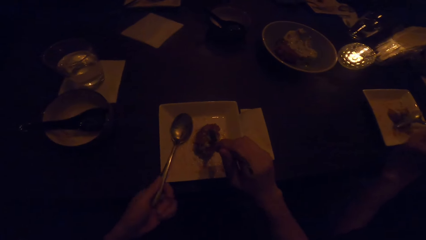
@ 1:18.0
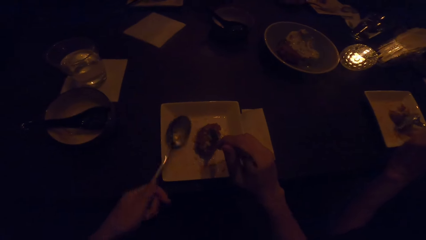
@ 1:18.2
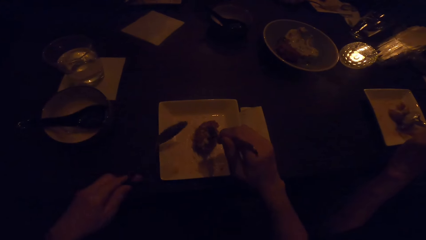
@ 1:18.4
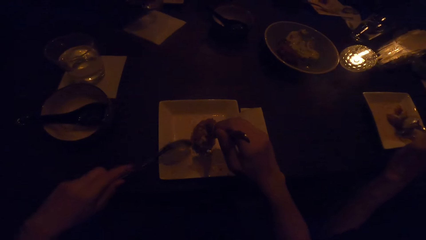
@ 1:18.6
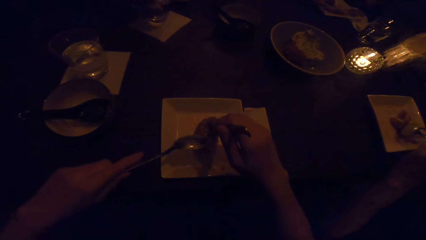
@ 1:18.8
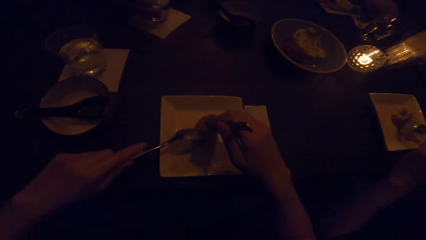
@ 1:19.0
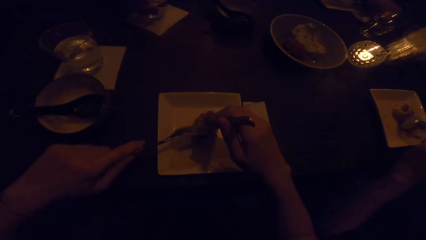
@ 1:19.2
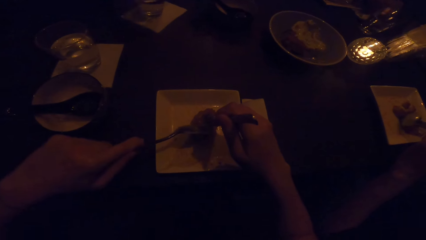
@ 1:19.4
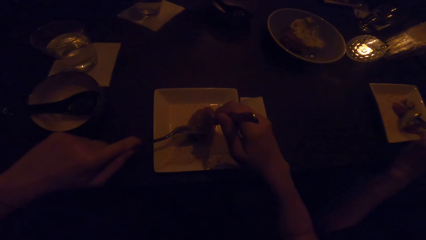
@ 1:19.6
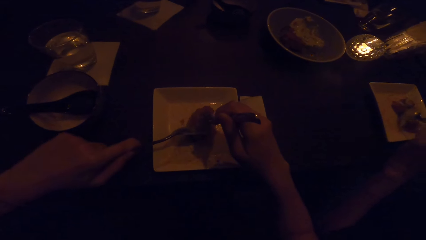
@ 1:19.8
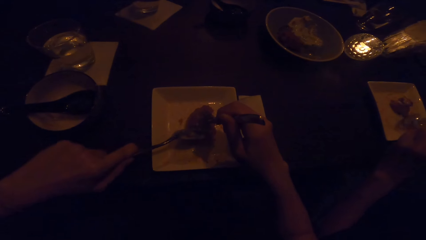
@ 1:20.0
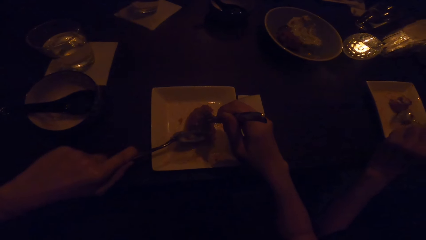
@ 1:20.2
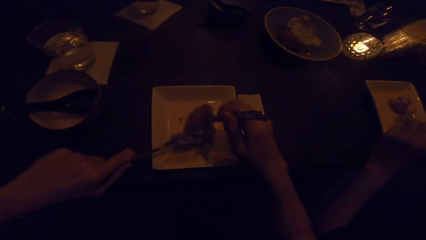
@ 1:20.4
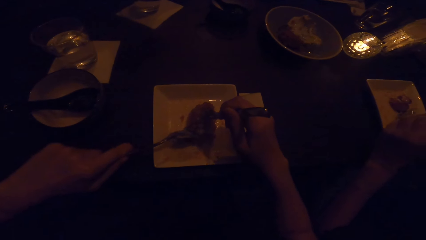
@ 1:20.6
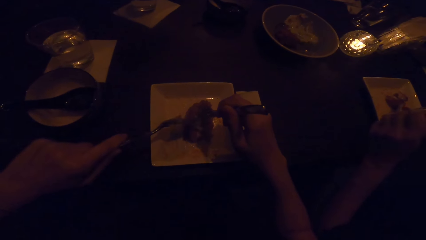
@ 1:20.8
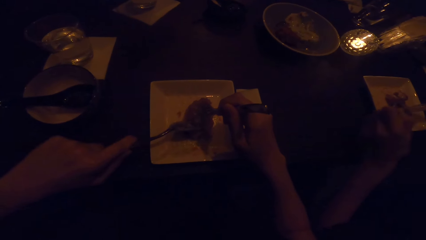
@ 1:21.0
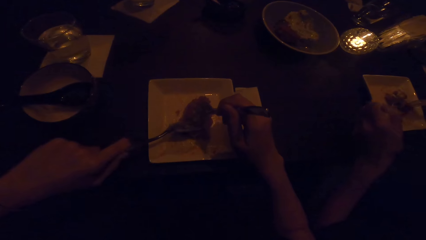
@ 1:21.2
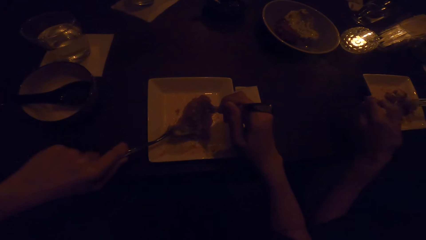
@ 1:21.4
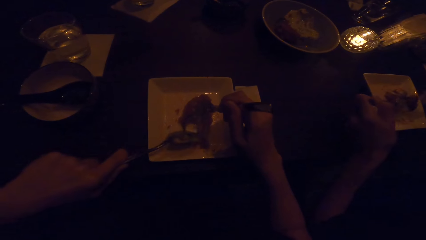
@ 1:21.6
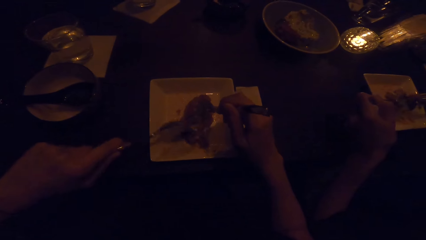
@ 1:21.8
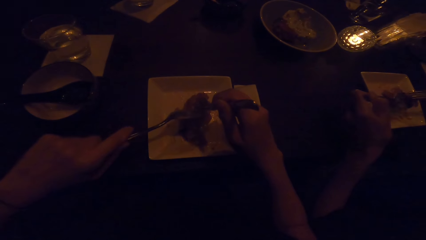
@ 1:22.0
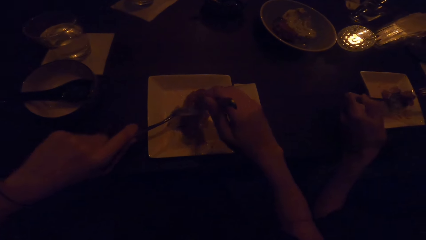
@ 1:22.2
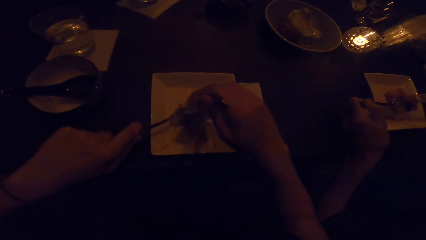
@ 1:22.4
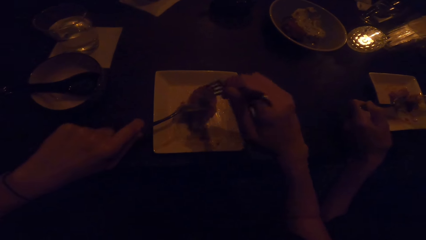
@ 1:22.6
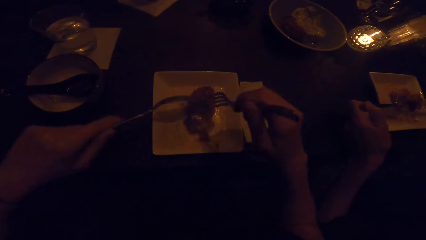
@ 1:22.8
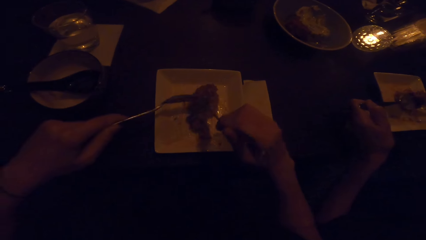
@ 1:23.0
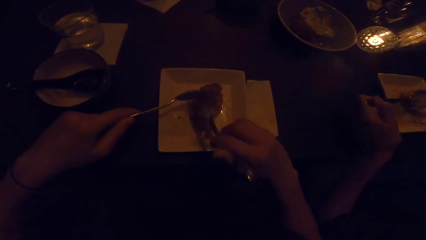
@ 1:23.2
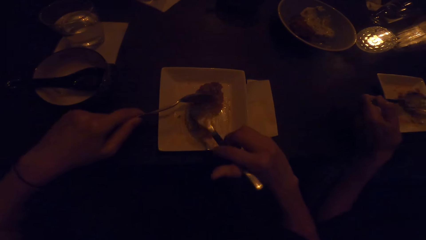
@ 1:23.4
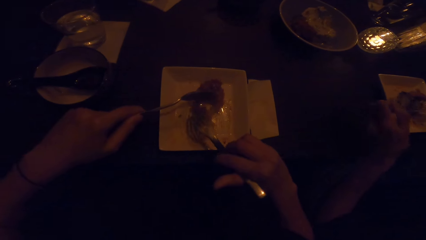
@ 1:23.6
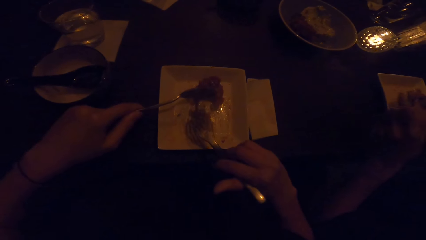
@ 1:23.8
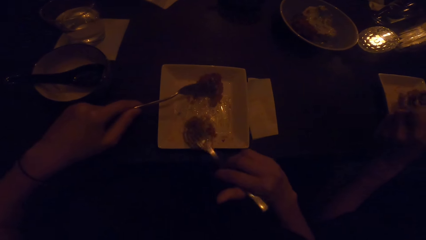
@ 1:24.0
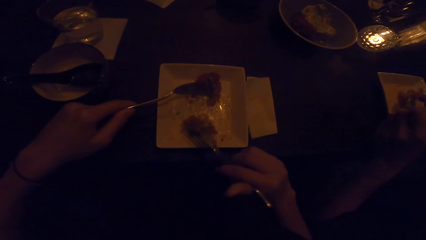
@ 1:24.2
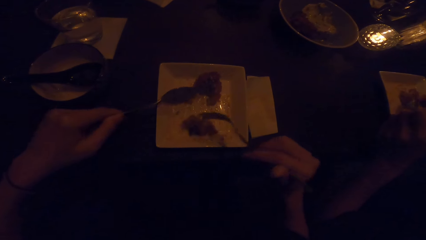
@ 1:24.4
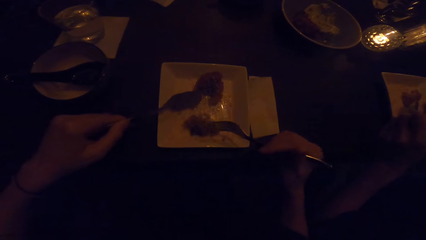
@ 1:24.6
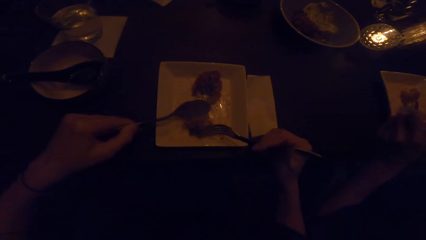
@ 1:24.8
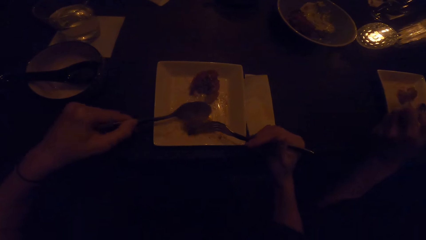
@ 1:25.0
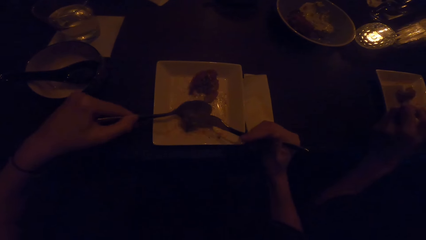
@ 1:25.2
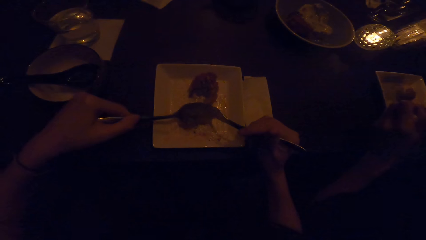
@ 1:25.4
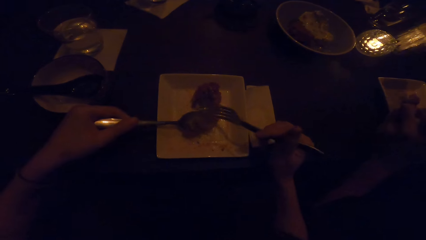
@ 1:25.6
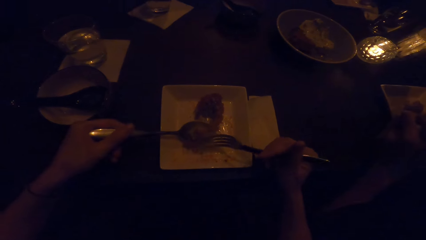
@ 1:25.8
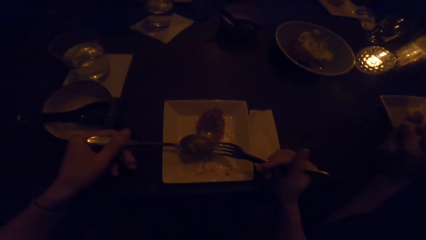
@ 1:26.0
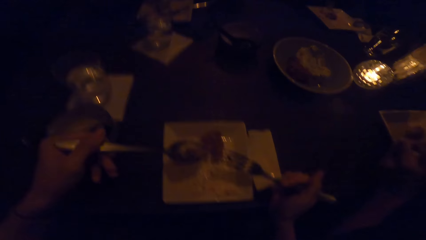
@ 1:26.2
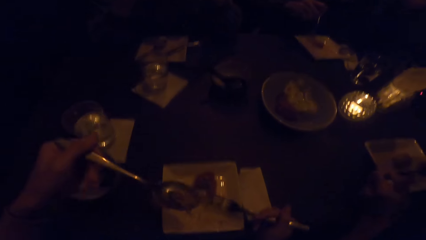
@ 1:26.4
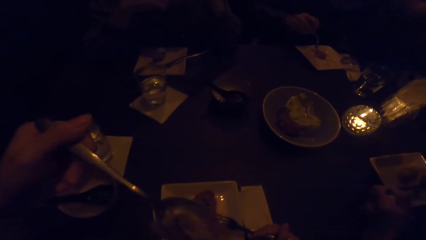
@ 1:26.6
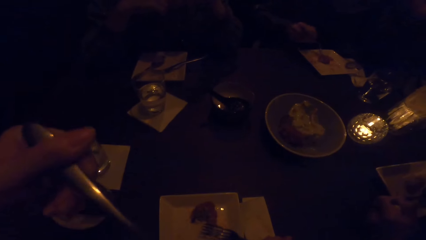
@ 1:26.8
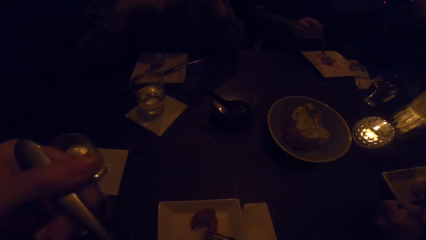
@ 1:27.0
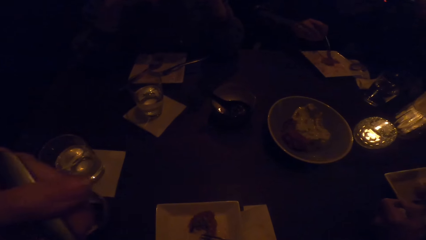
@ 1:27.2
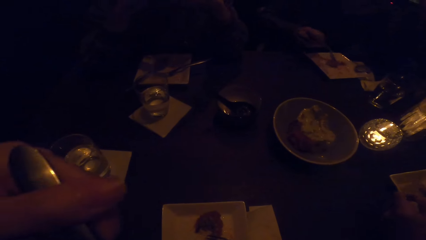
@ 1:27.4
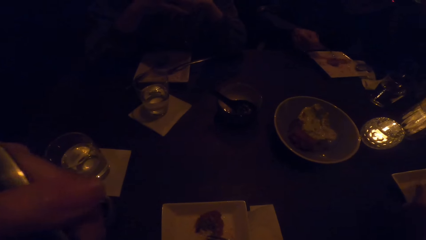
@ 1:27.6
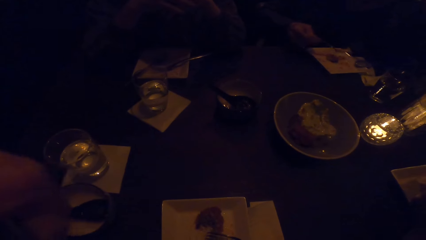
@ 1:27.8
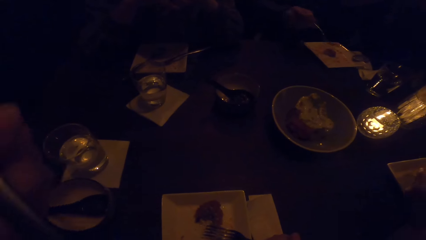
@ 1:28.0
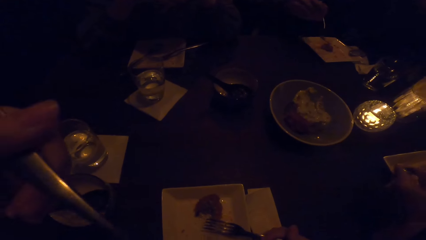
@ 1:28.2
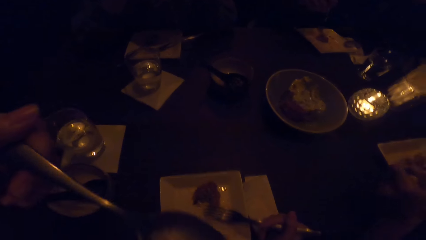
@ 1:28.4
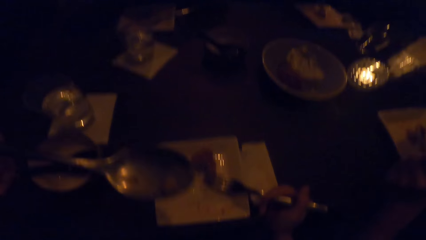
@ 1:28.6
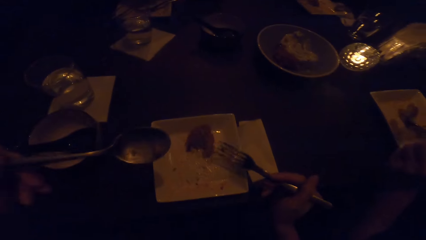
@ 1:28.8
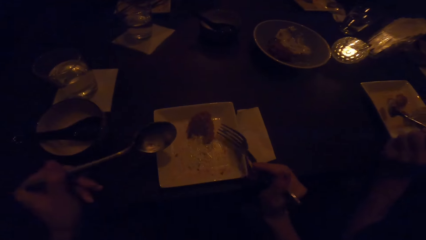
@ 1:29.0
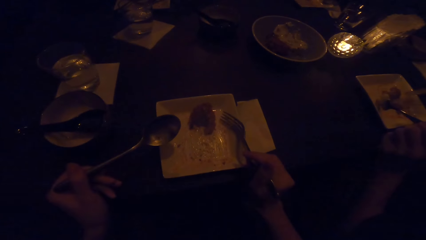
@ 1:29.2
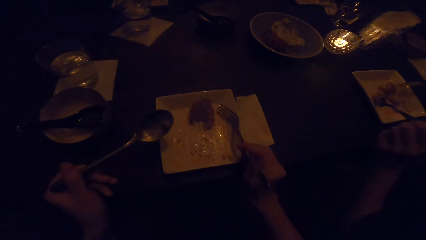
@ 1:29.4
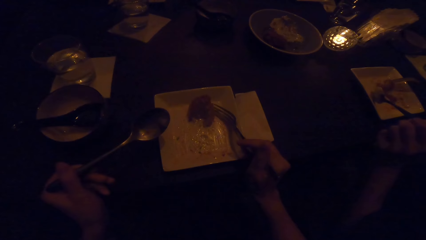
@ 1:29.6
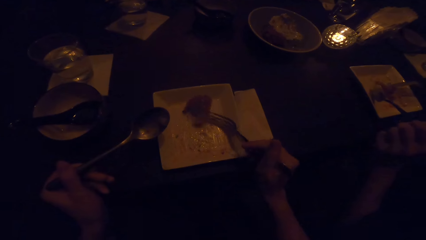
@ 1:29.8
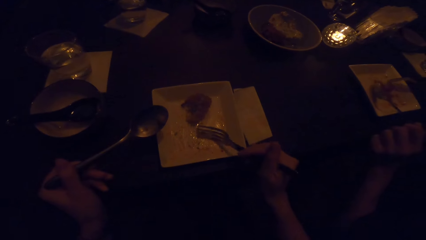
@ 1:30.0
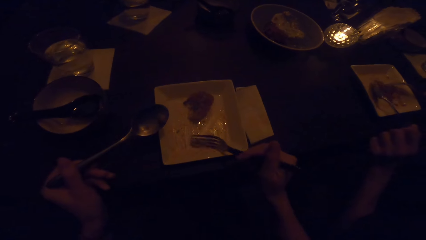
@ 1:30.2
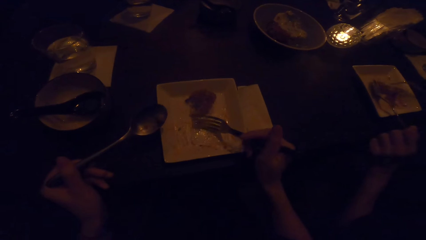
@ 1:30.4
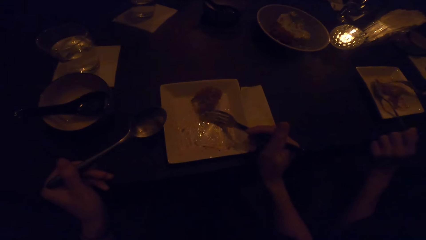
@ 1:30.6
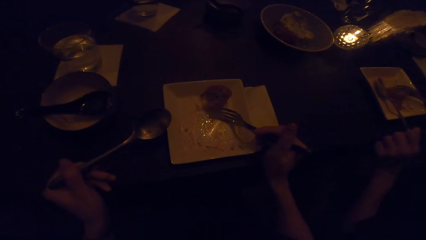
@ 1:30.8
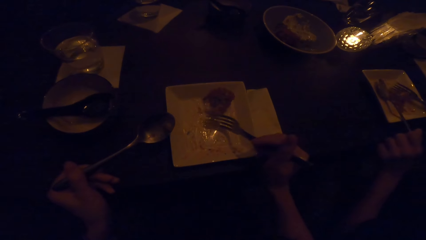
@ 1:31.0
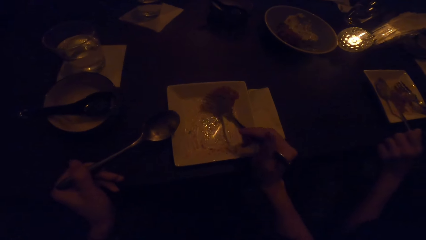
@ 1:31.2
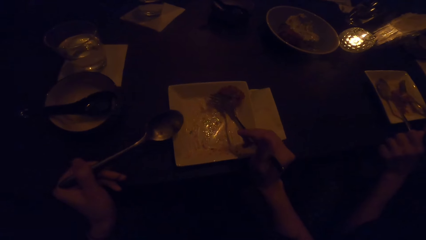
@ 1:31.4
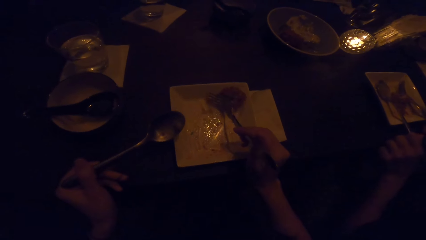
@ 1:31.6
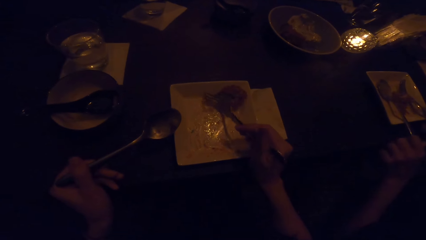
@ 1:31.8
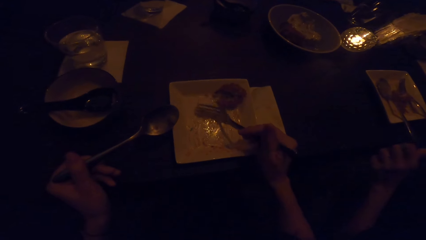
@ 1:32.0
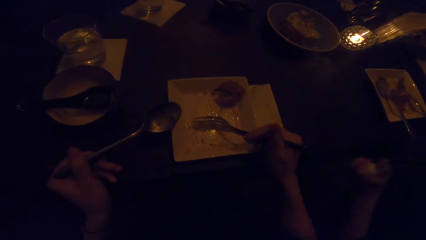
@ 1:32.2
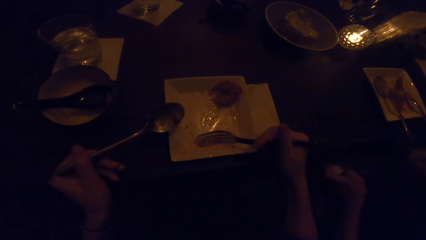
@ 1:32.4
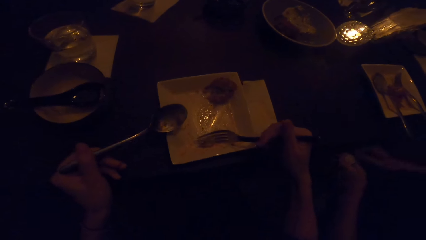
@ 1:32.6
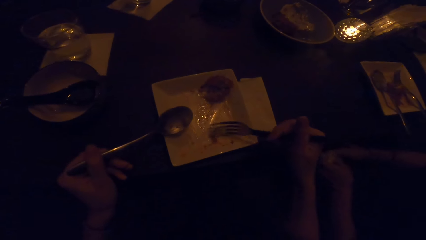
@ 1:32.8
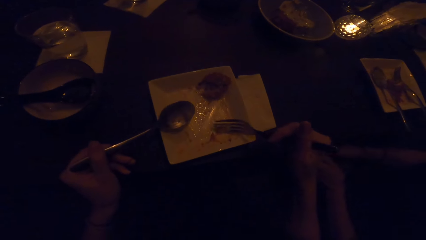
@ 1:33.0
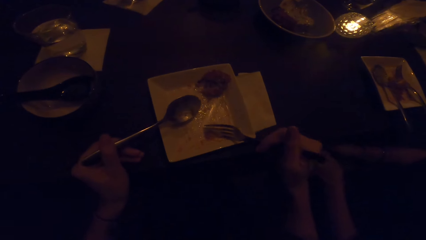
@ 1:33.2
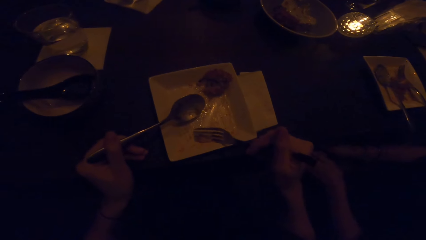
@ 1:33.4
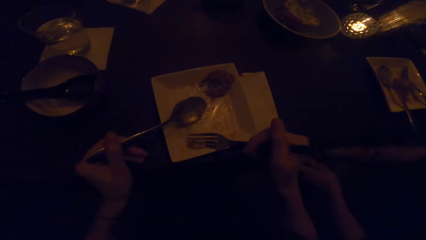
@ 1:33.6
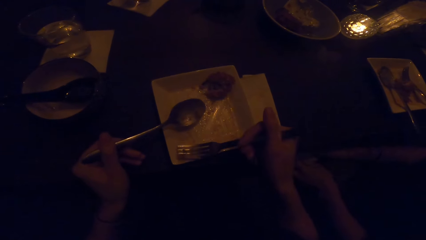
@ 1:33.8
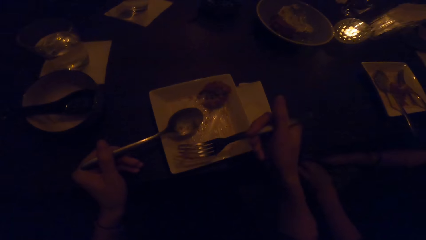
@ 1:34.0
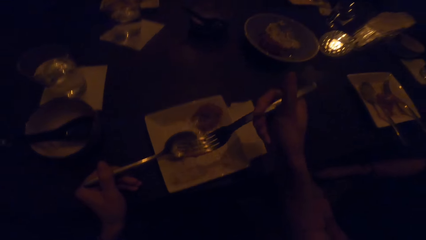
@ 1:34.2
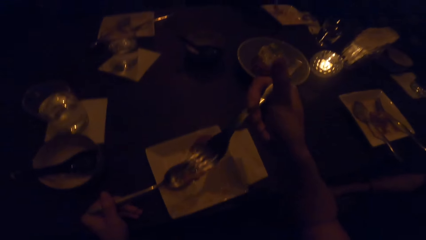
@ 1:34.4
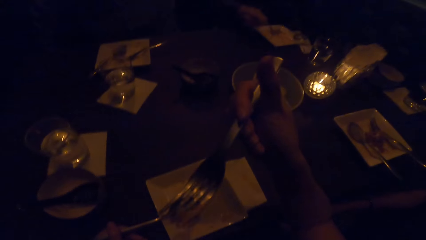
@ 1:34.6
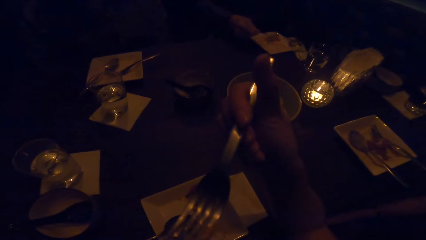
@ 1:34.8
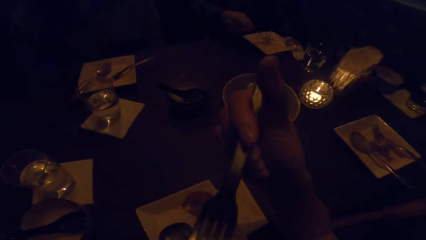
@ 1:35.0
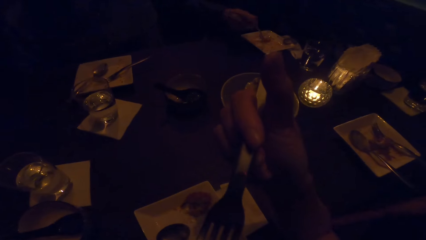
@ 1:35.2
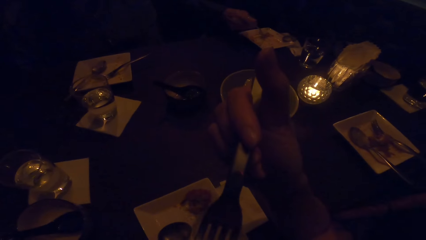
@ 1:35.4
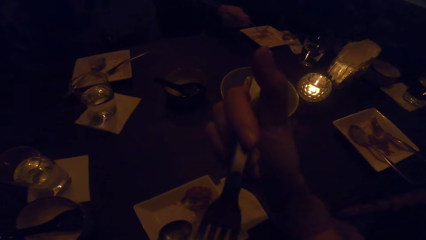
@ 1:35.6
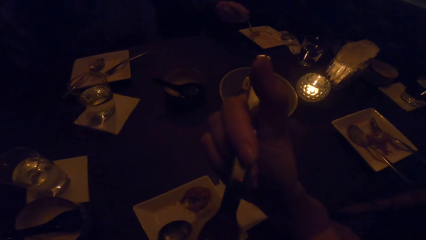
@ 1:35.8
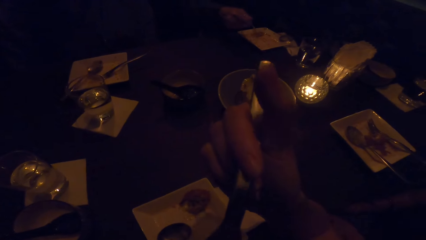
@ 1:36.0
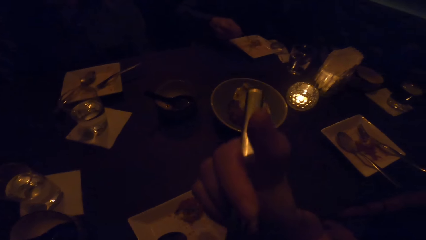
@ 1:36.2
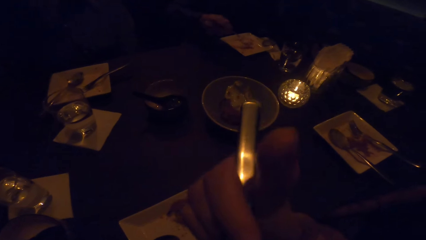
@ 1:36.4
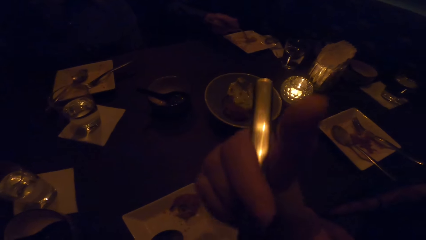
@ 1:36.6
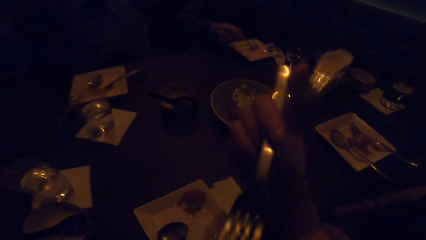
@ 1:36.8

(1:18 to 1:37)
The camera wearer drops the dessert on the plate and takes the spoon from the plate. A woman drops the glass on the table. The camera wearer cuts the dessert with the spoon in her left hand. She holds the food with the fork and spoon. She puts the dessert in the spoon with the cutlery. She eats the dessert. She scrapes the plate with the cutlery in her right hand. Another woman drops the cutlery in her left hand and drops the cutlery in her right hand. The camera wearer moves the fork in the plate. She eats the crumbs from the plate.
